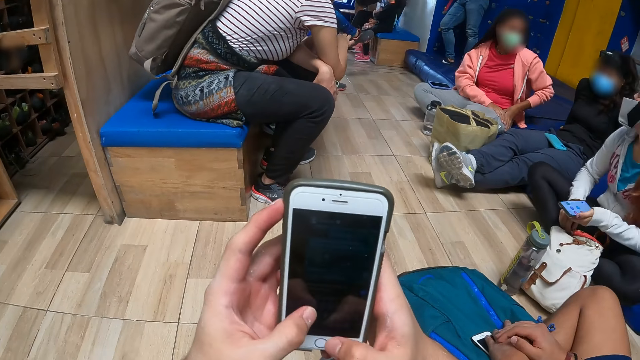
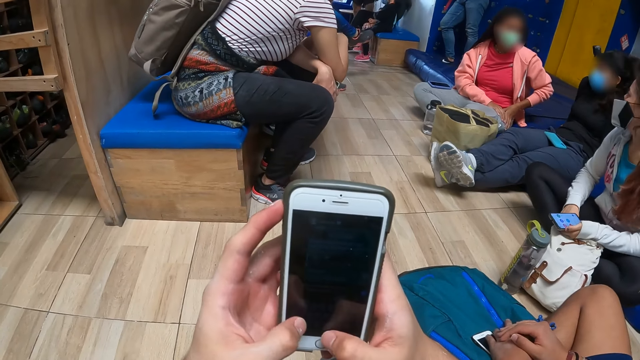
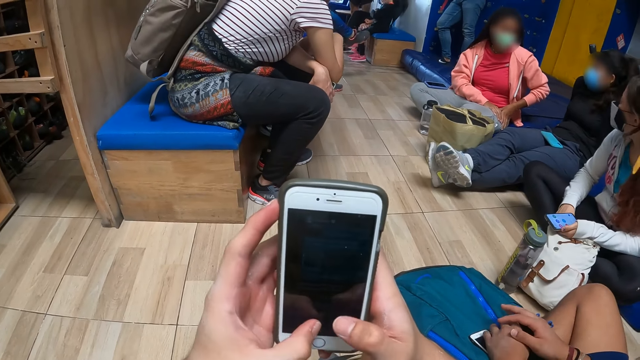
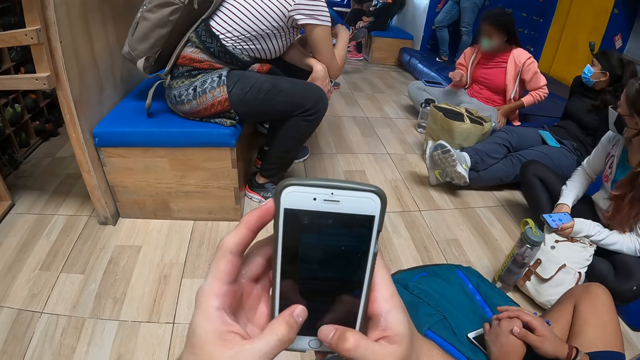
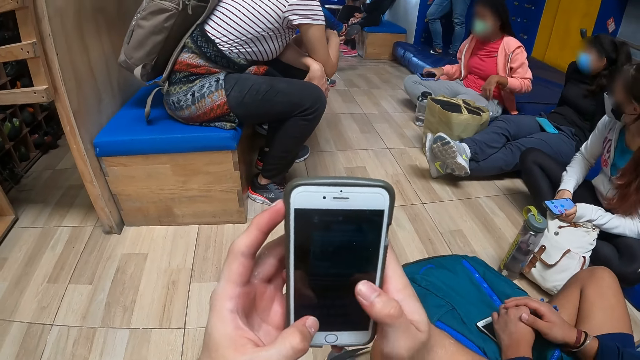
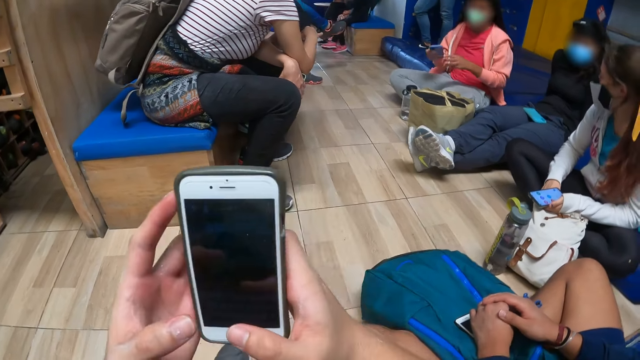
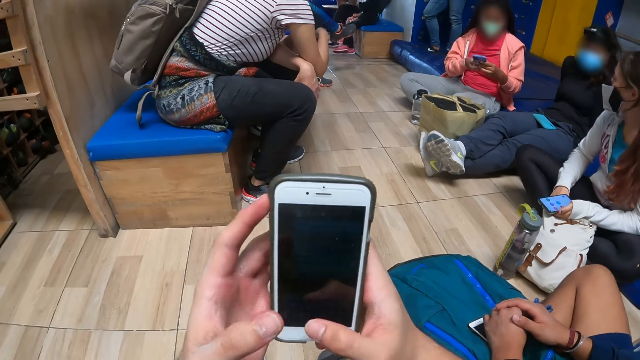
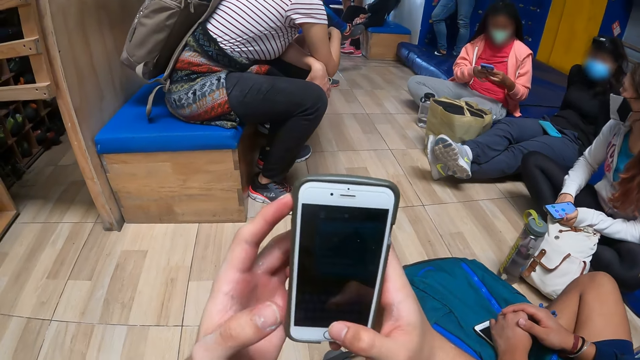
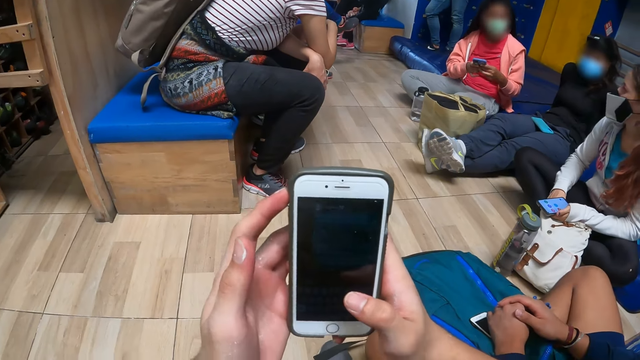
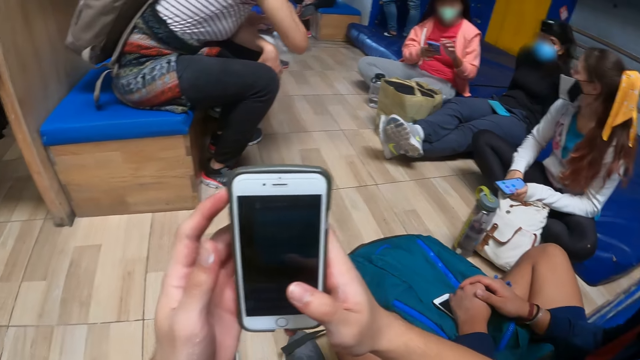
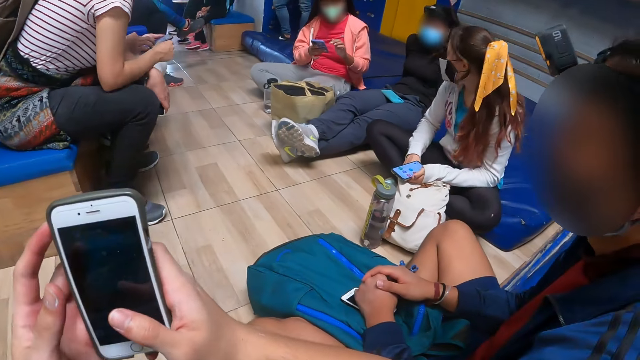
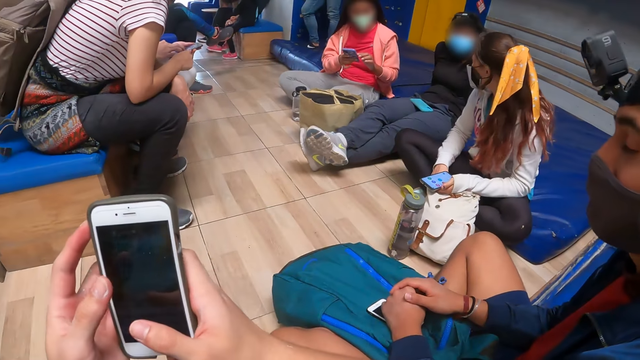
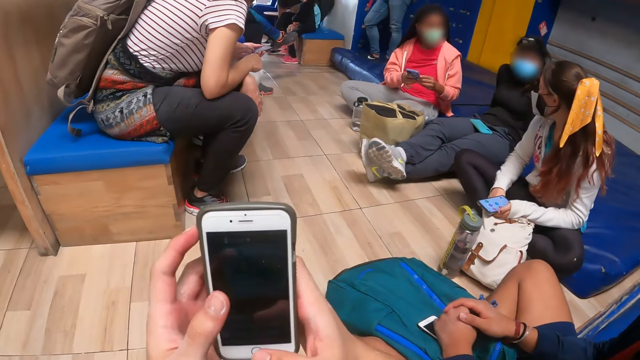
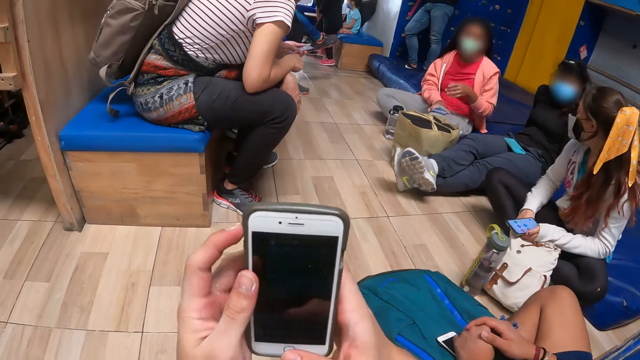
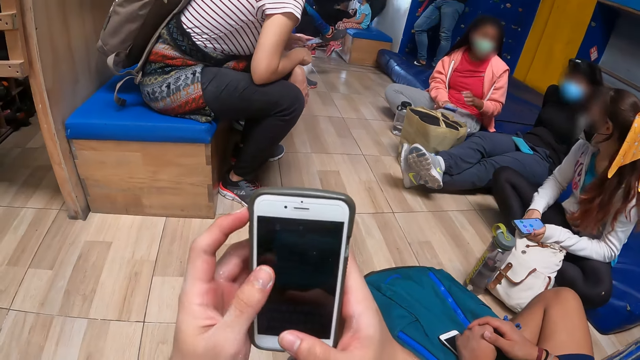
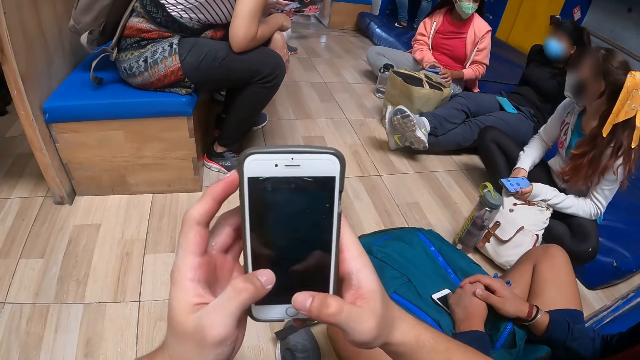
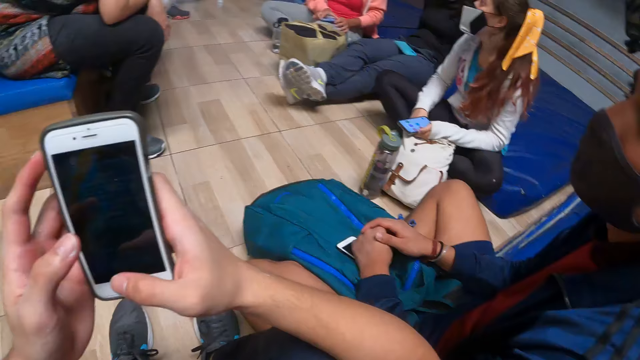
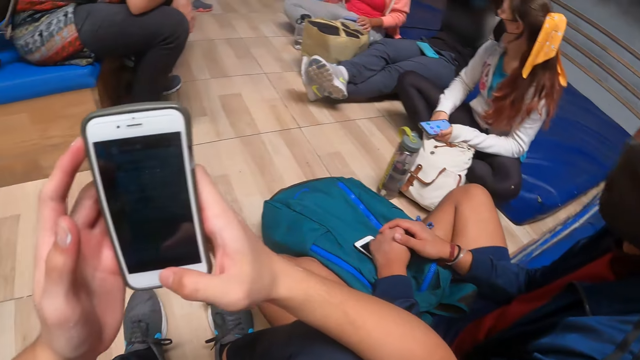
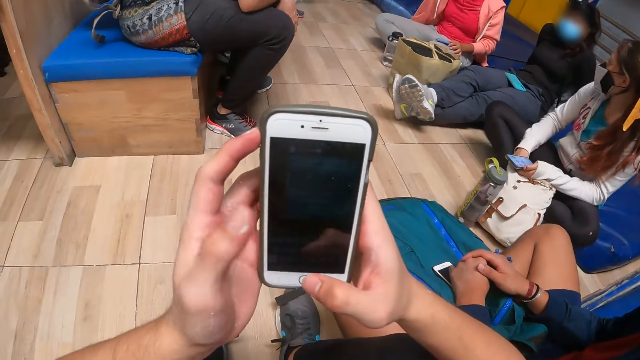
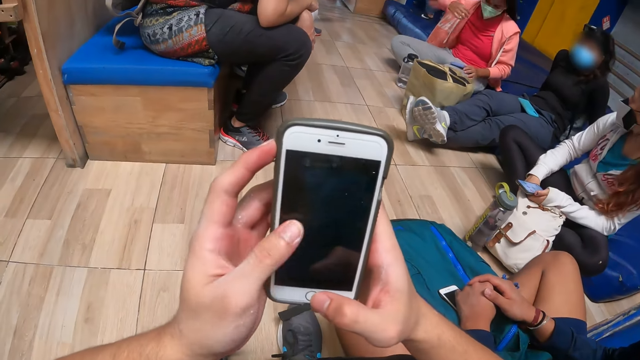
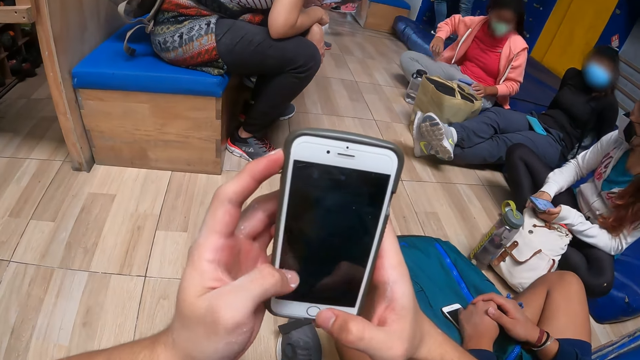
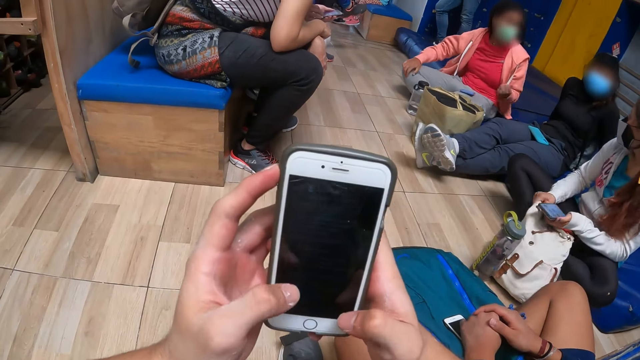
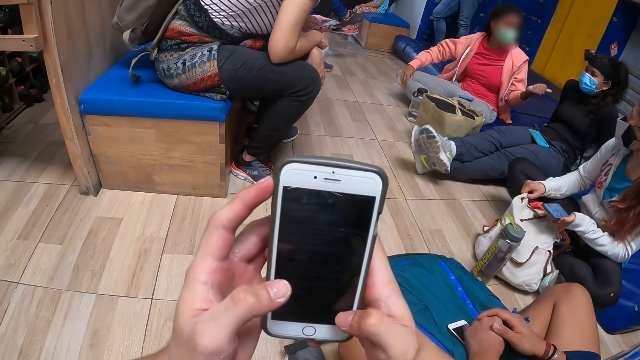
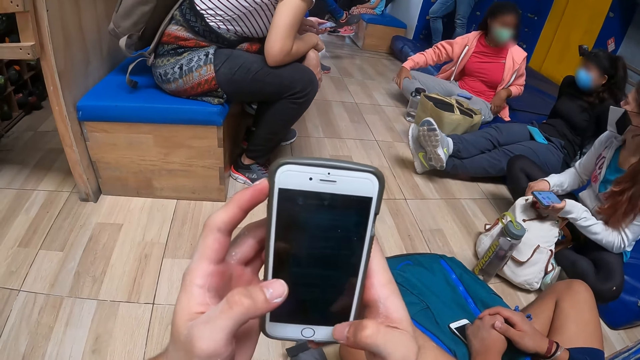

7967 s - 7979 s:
A woman picks the phone from her lap with her right hand. The woman holds the phone with both hands. The camera wearer places the phone in her right hand on her lap.

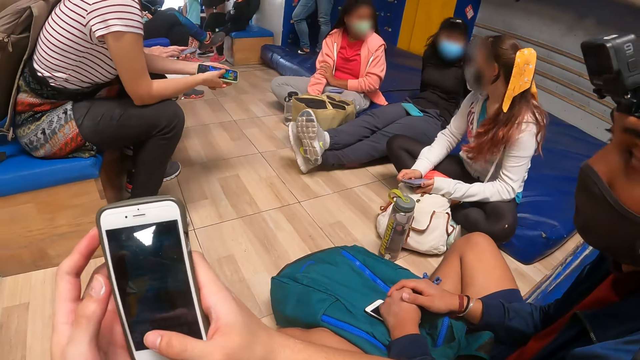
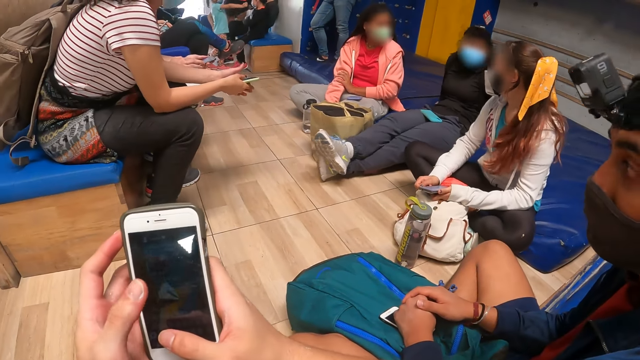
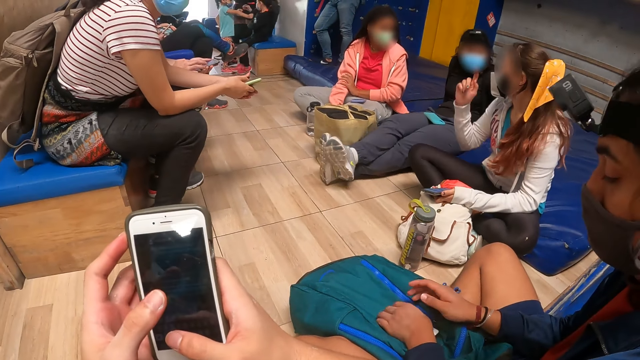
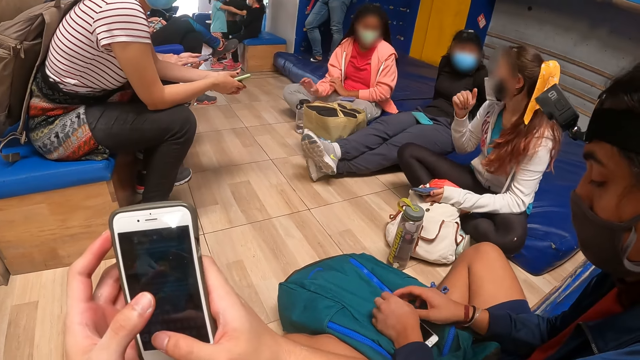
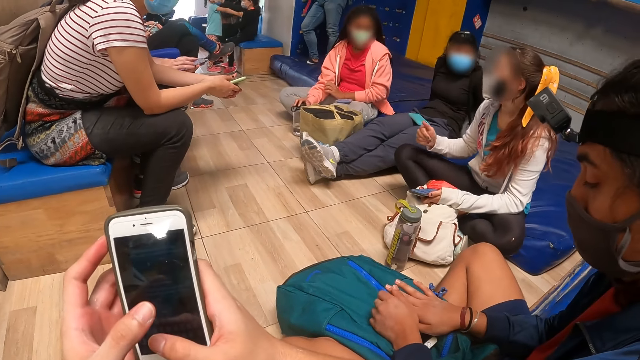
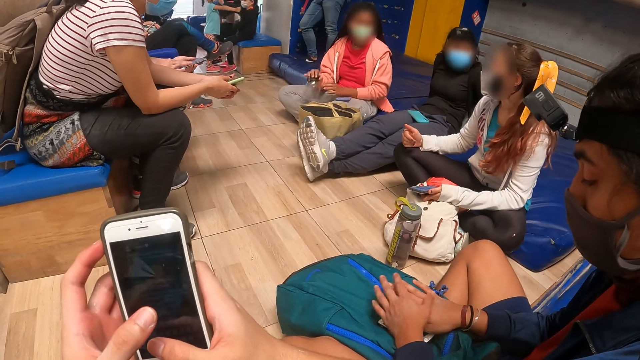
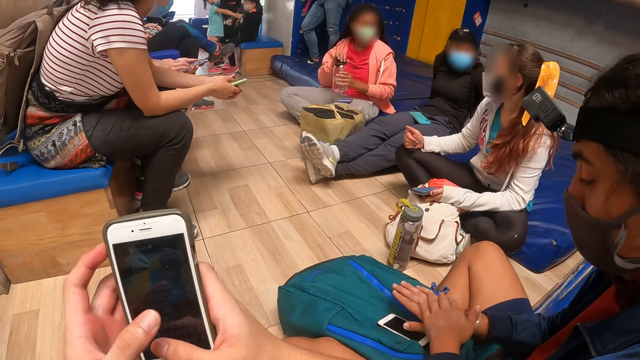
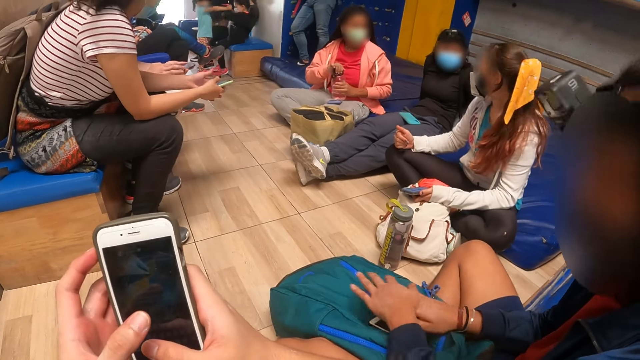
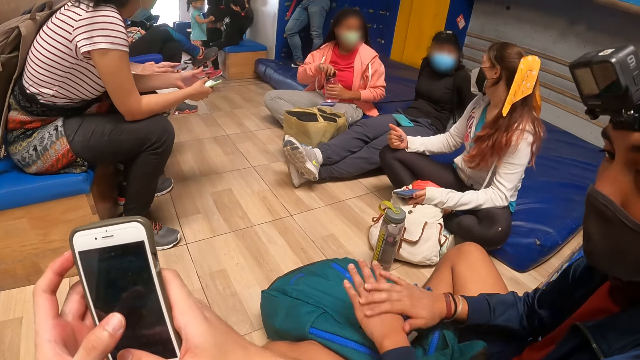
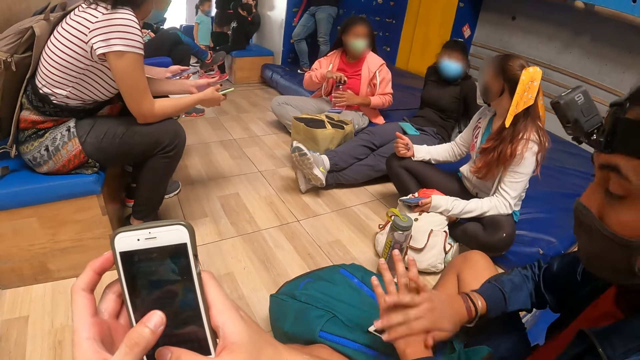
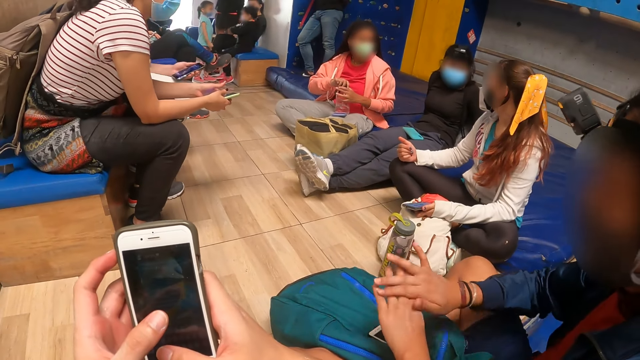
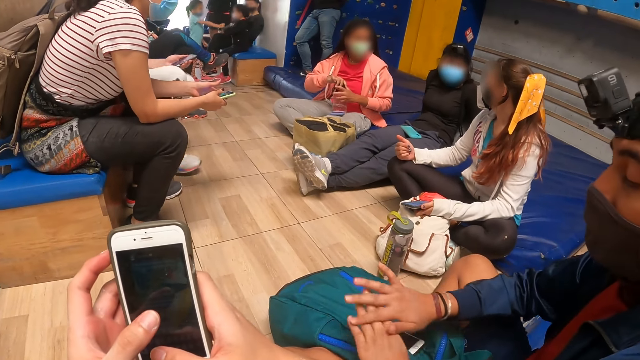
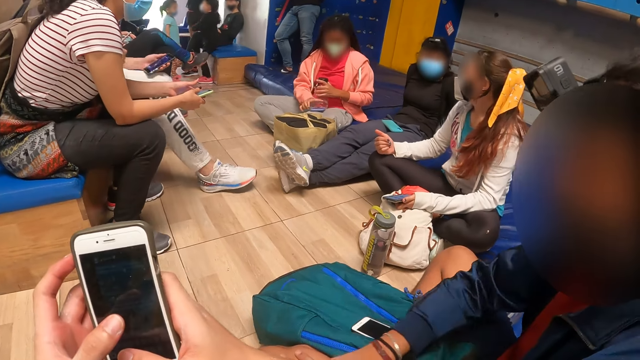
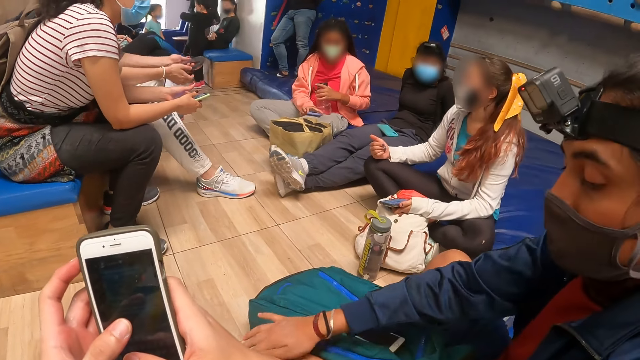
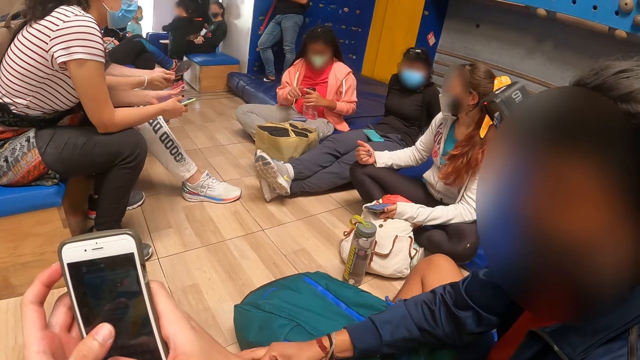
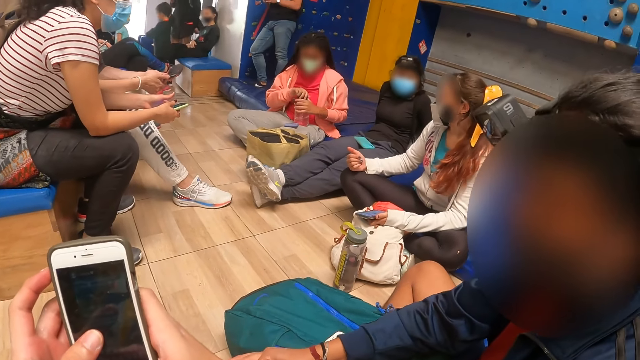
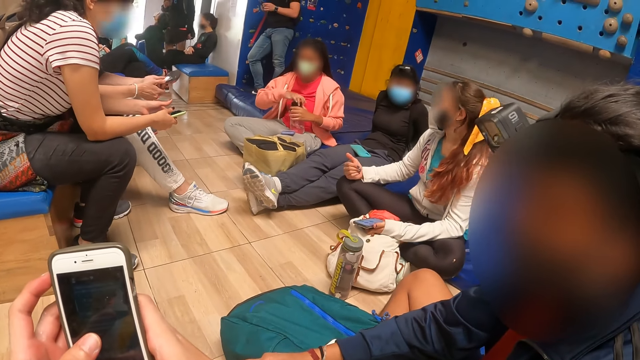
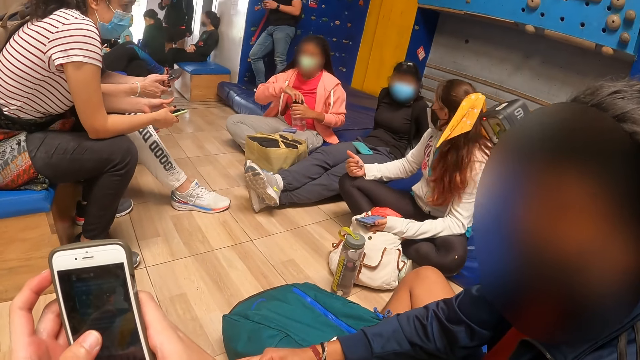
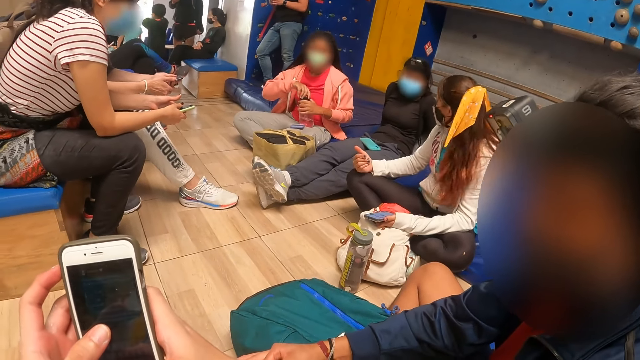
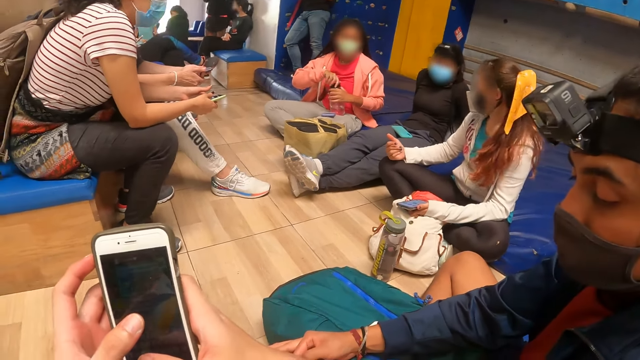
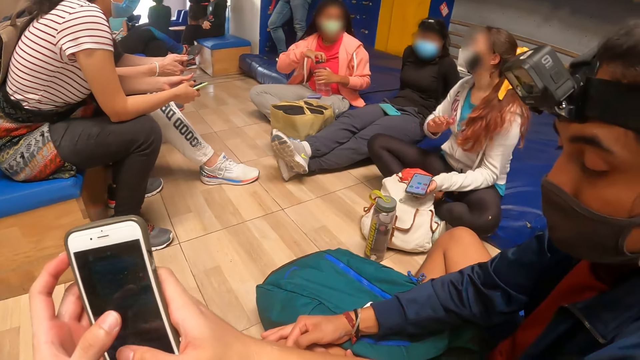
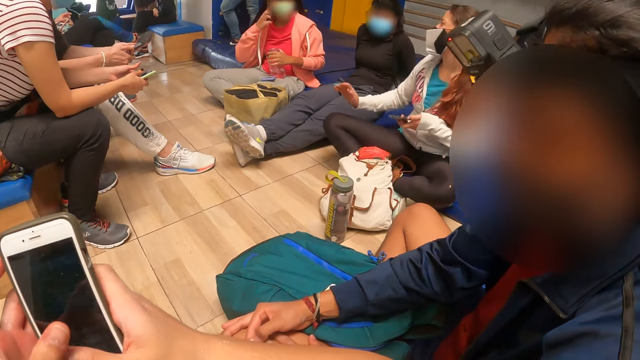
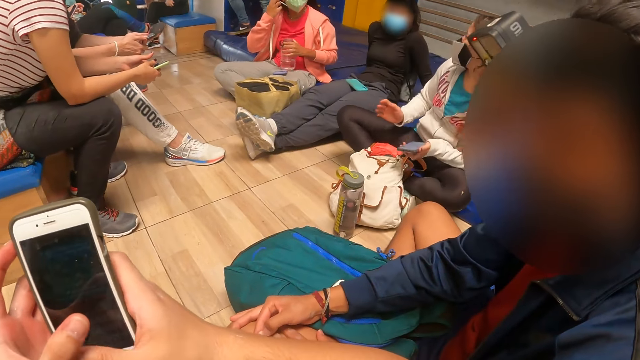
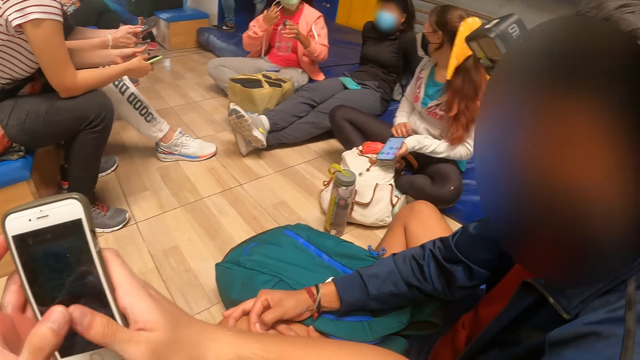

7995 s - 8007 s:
A woman picks up a water bottle from the floor with her right hand. The woman holds the water bottle with her left hand. A man rubs his hands together. The woman turns the cap of the water bottle in her left hand with her right hand. The woman touches the phone on her lap with her right hand. The woman turns the cap of the water bottle in her left hand with her right hand. The woman removes the cap of the water bottle with her right hand. The woman removes a face mask from her face with her right hand.
